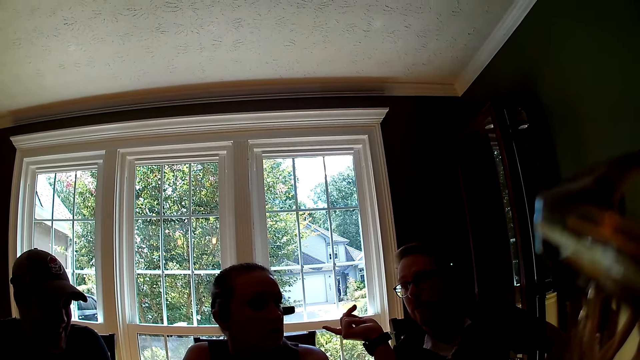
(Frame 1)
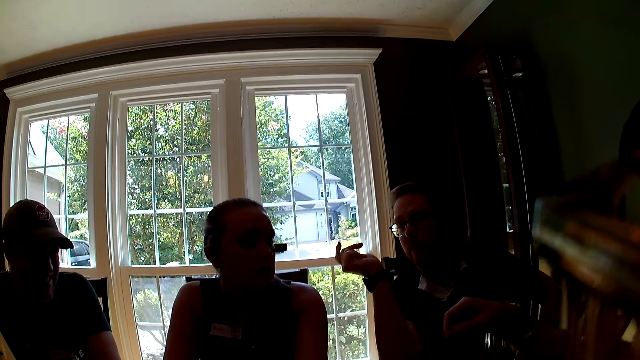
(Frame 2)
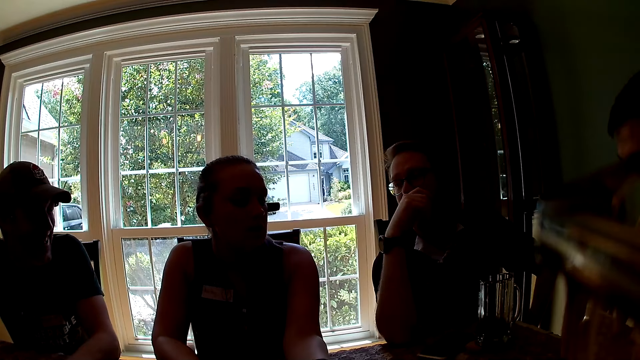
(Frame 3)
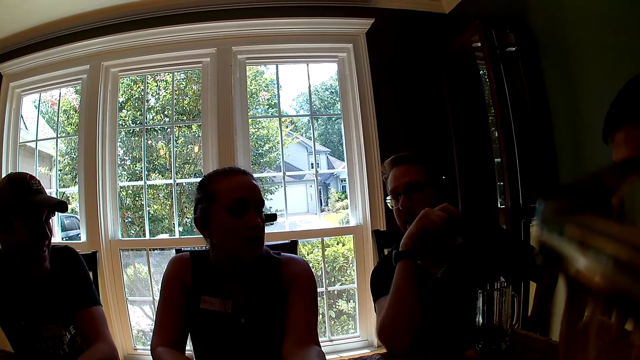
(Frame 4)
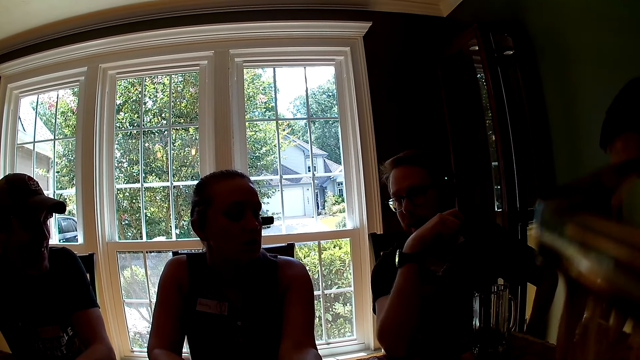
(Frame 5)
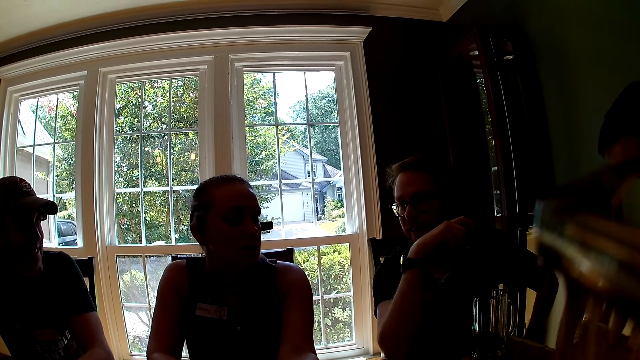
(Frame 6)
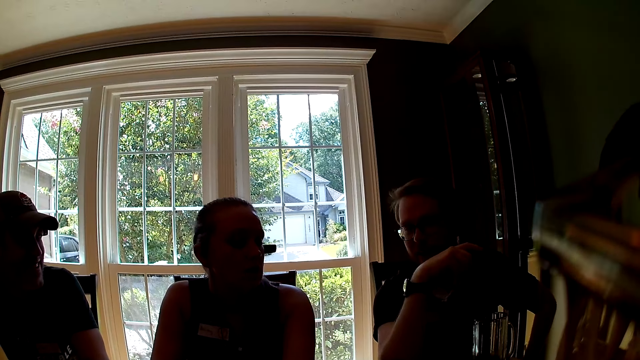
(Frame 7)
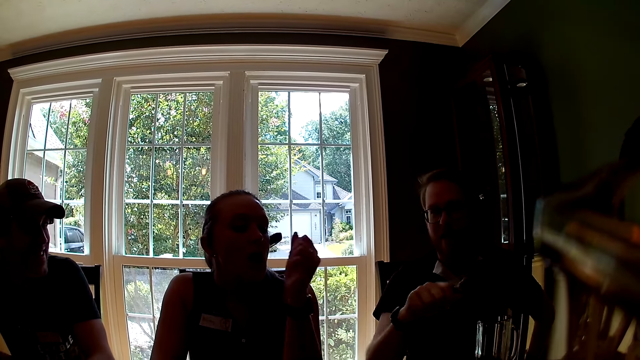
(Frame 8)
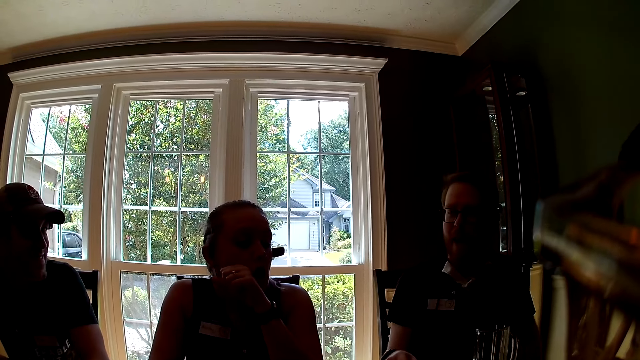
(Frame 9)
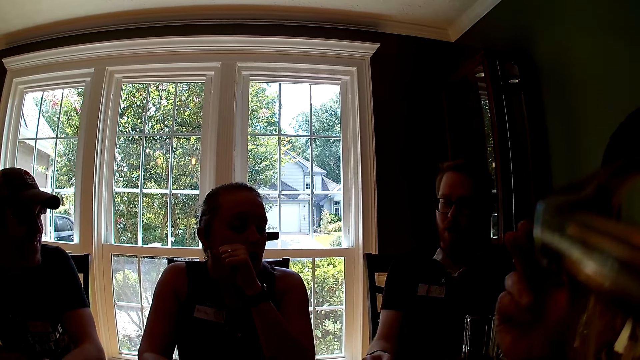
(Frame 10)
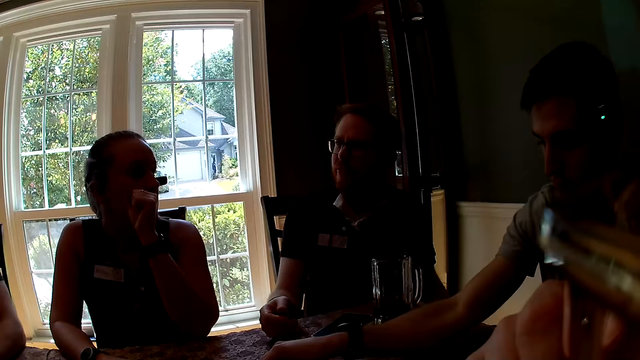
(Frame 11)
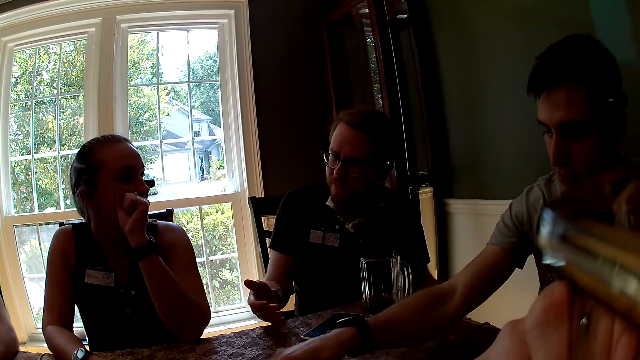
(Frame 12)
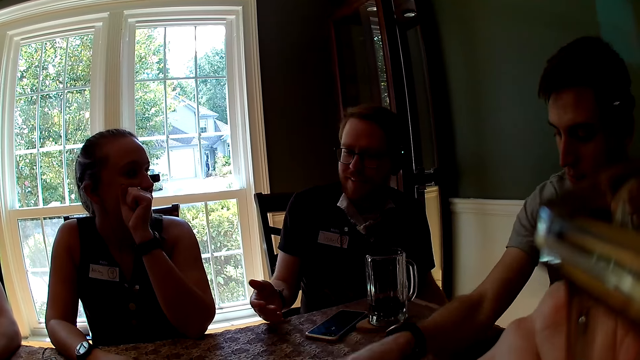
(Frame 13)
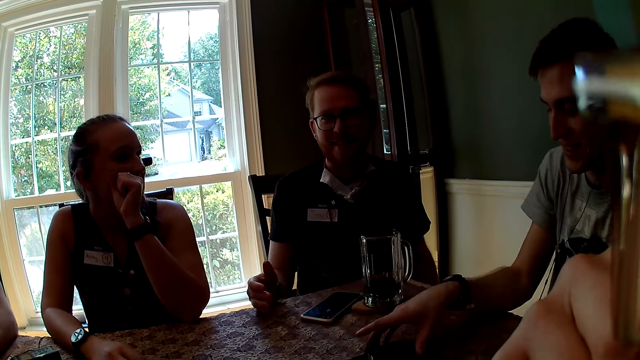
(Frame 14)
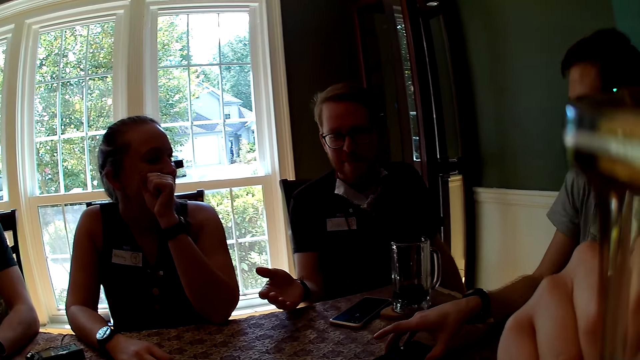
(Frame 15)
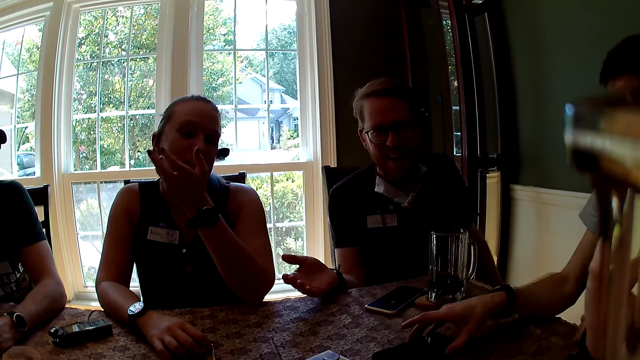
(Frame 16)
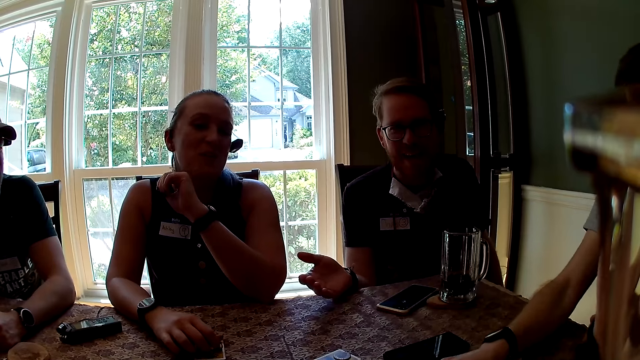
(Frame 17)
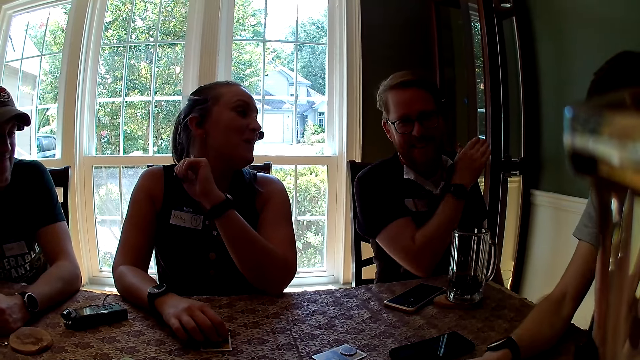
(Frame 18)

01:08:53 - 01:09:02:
A man points a finger at a woman and interacts with everyone. The camera wearer interacts with everyone. The woman covers her mouth with her left hand. The man places his left hand on the table. Another man touches a phone on the table with his right hand. The first man interacts with everyone.

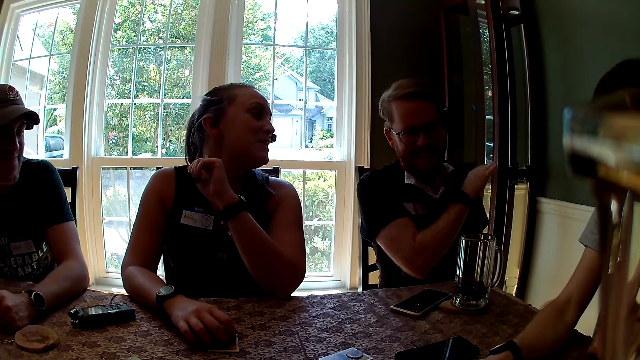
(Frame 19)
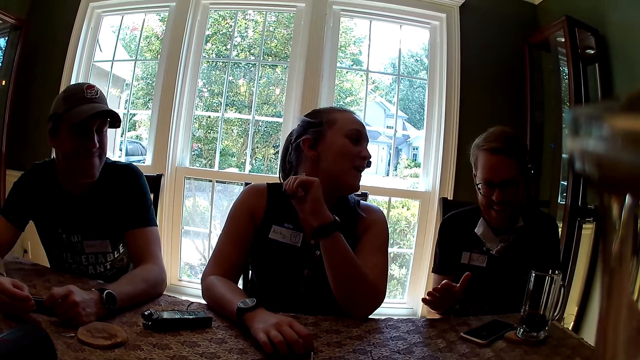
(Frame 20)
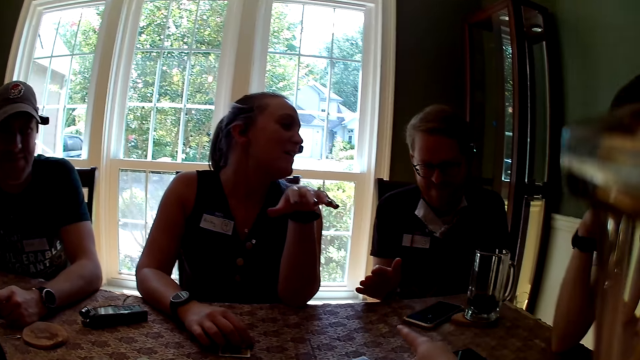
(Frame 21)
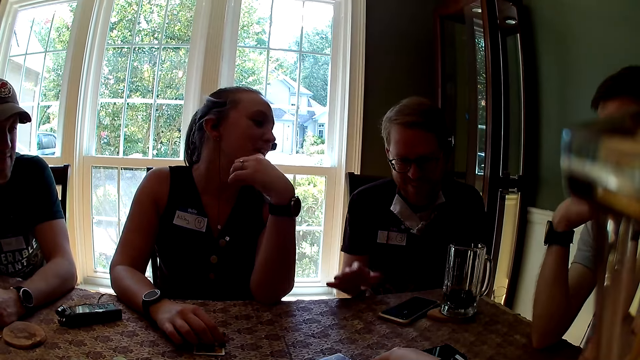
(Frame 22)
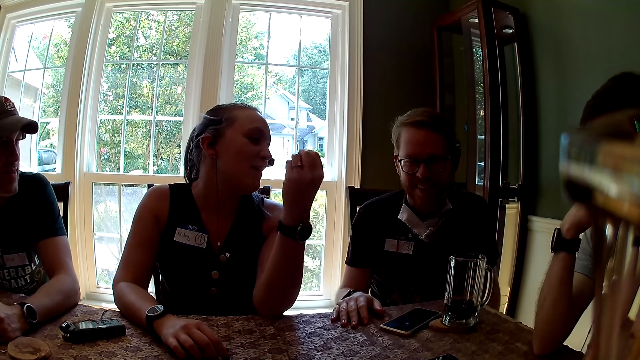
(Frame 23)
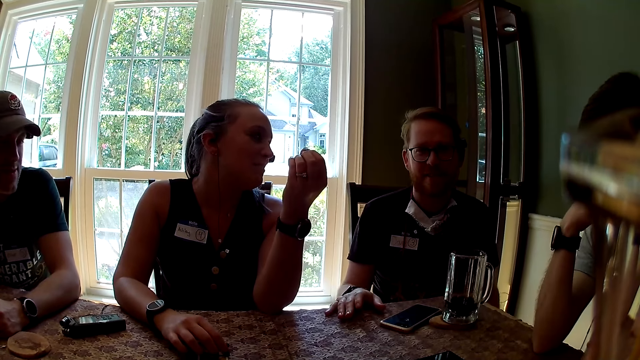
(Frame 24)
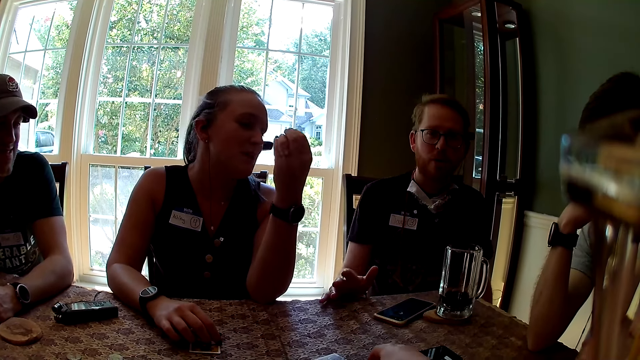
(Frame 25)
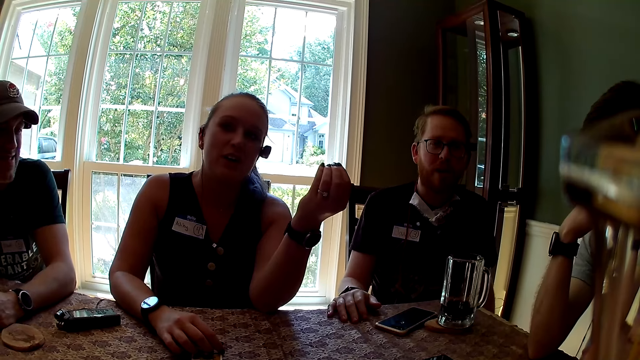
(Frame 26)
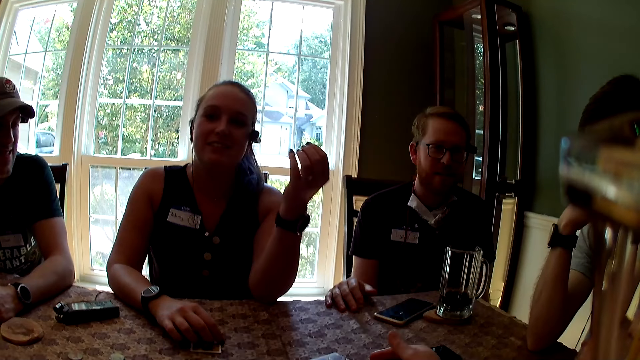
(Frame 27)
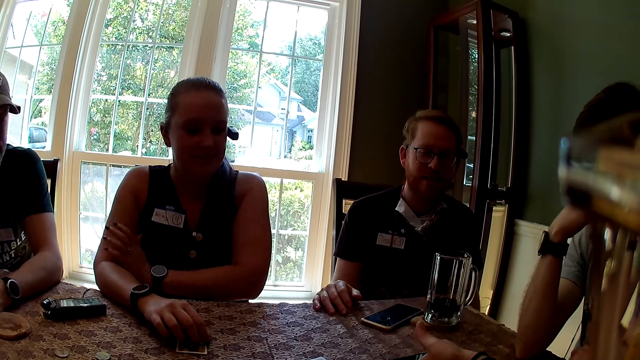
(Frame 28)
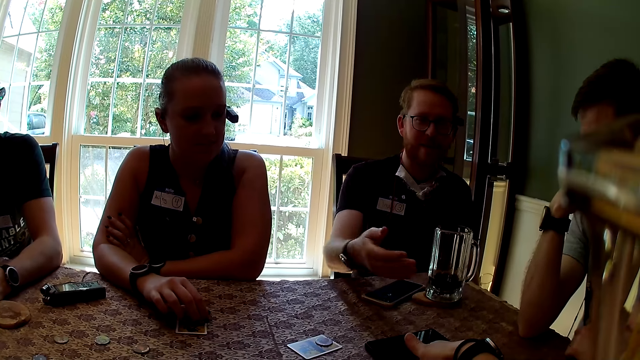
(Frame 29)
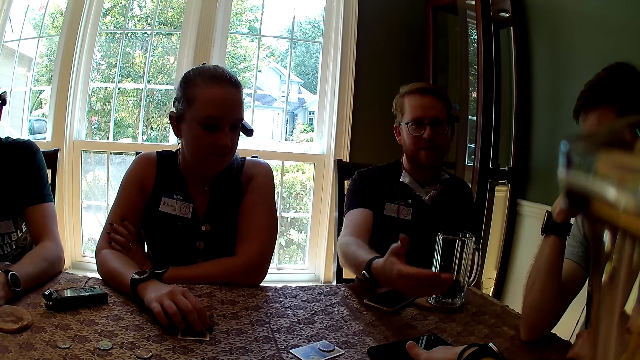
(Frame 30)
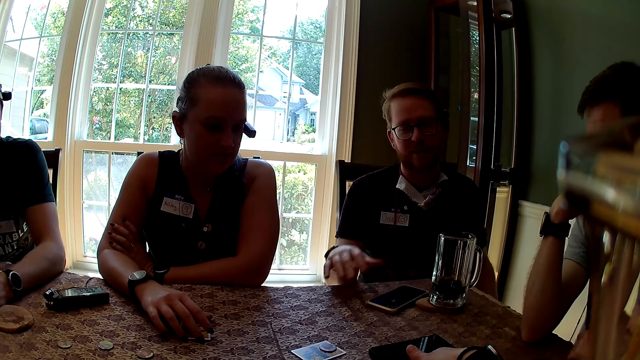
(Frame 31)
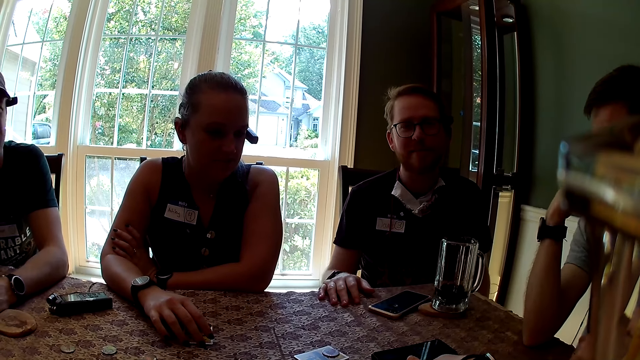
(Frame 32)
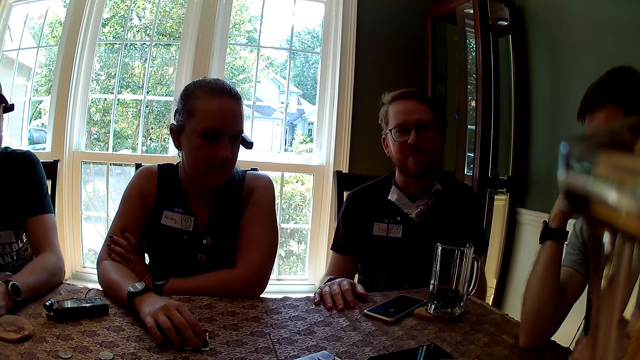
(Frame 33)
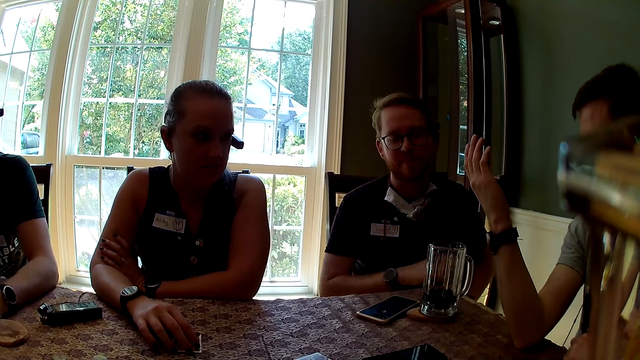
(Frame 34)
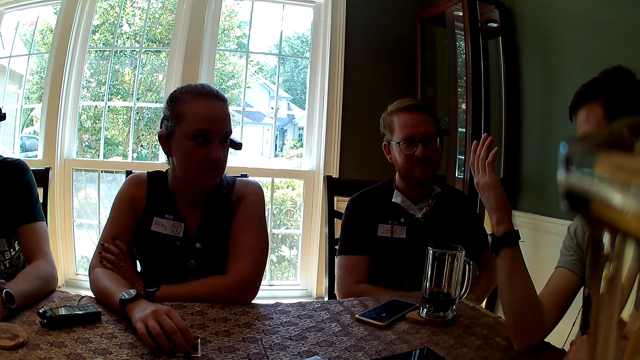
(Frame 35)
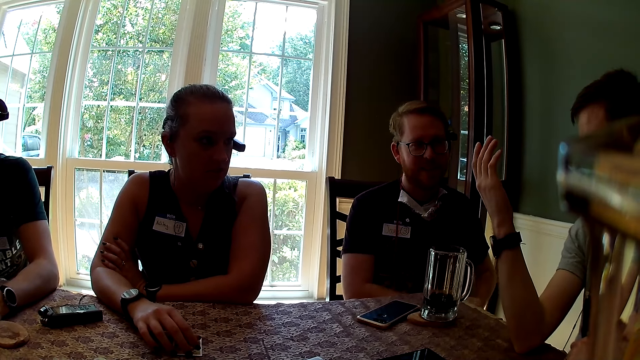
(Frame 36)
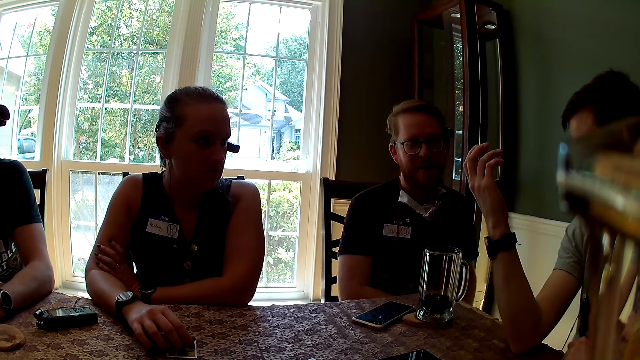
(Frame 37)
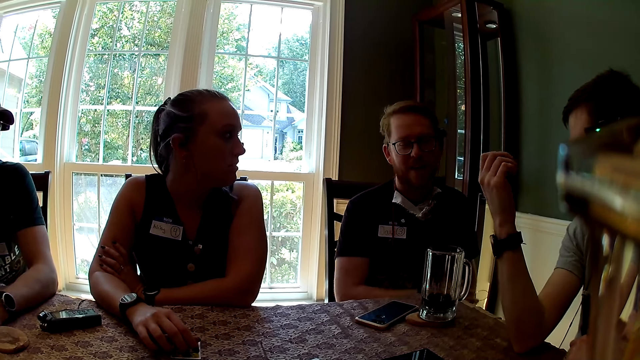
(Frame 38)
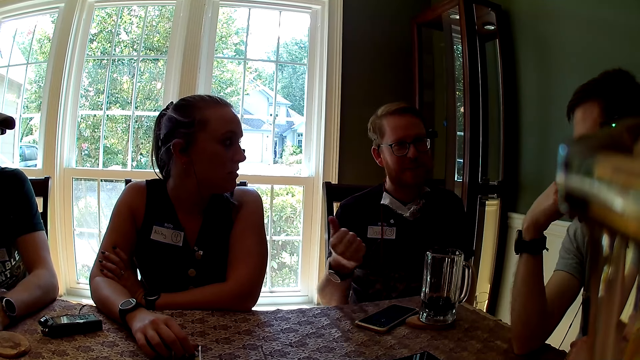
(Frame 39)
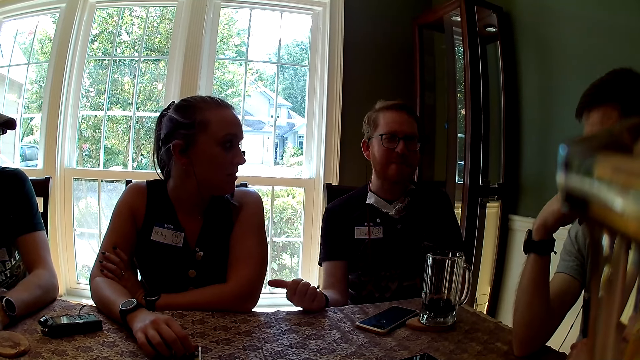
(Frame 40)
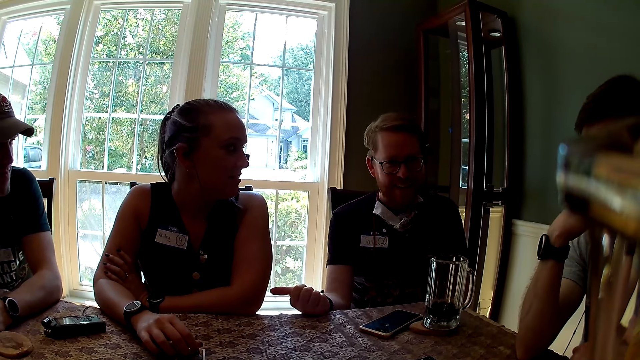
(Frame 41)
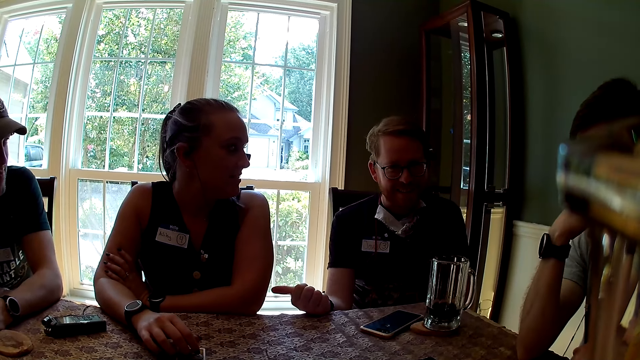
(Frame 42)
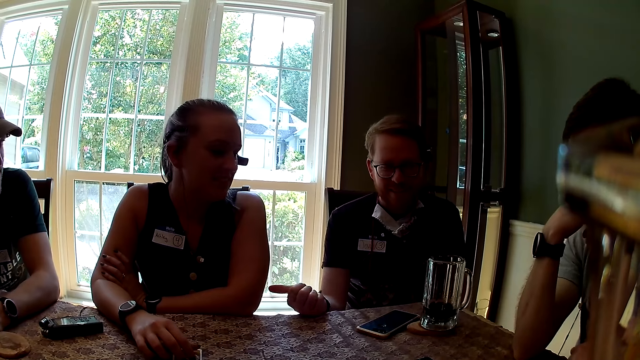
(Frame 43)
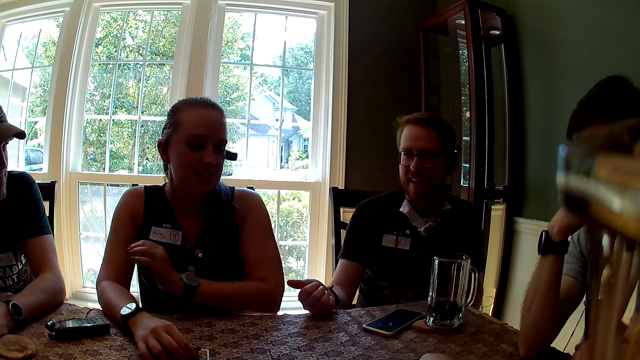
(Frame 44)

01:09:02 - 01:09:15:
A man swings his right hand. The camera wearer points a finger at the man. The man places his right hand on the table. A woman interacts with everyone. The man interacts with everyone. The camera wearer interacts with everyone. The man stretches his right hand towards the camera wearer, withdraws his right hand from the camera wearer, places his right hand on the table, and removes his right hand from the table. Another man interacts with everyone. The first man interacts with everyone, points a finger at the woman, and drops his right hand on the table.
